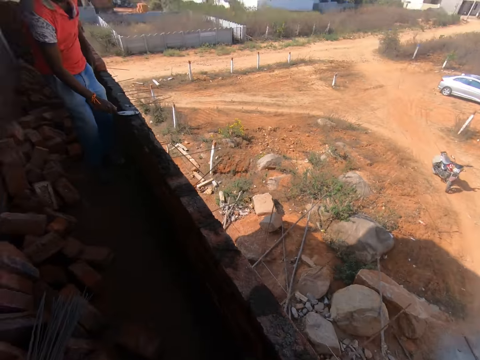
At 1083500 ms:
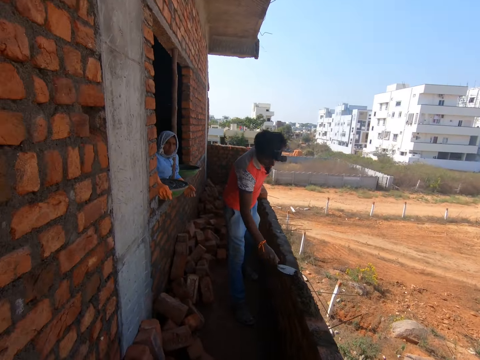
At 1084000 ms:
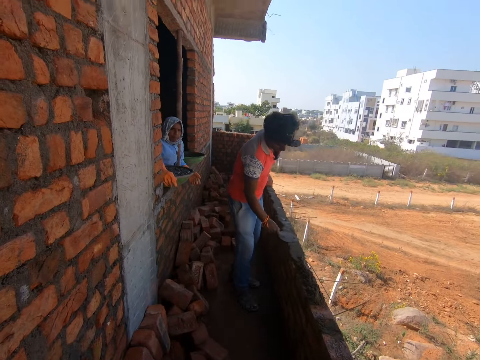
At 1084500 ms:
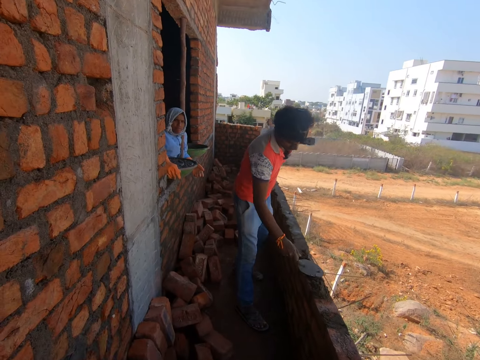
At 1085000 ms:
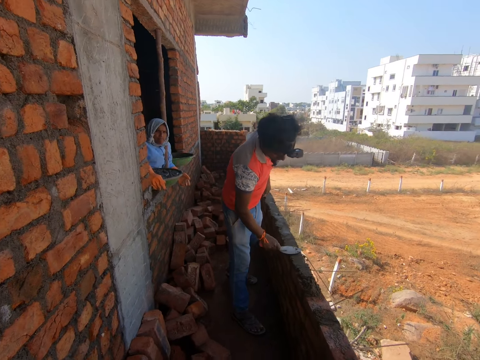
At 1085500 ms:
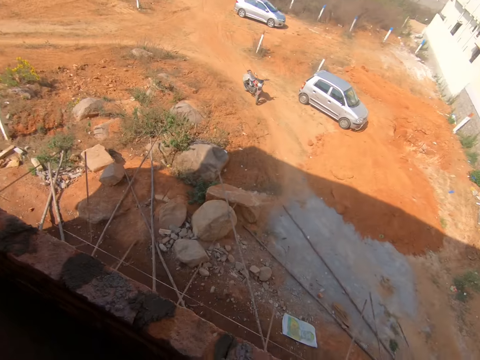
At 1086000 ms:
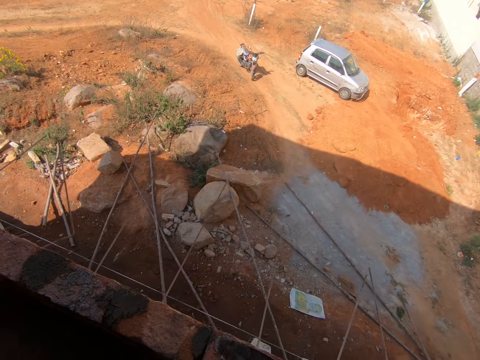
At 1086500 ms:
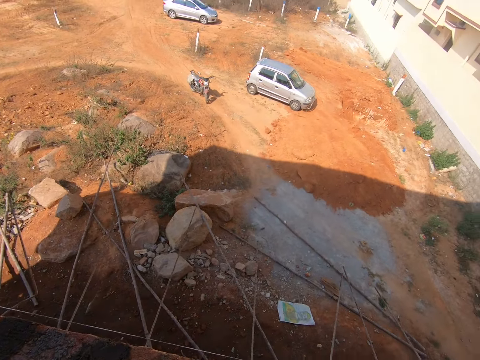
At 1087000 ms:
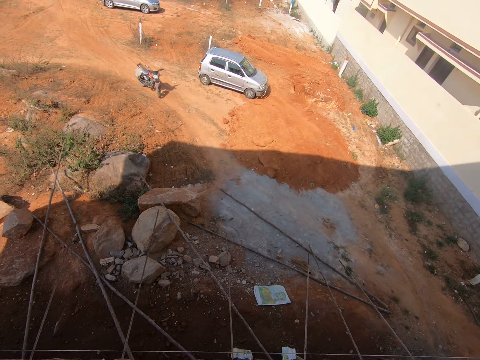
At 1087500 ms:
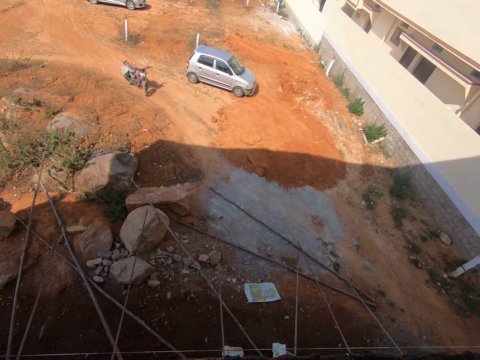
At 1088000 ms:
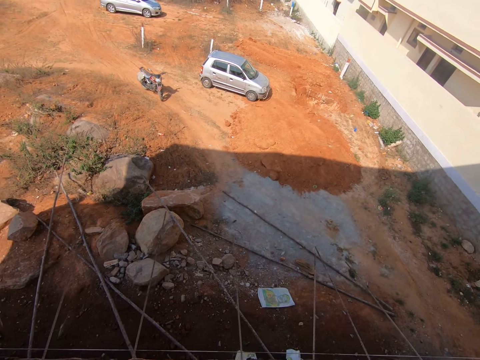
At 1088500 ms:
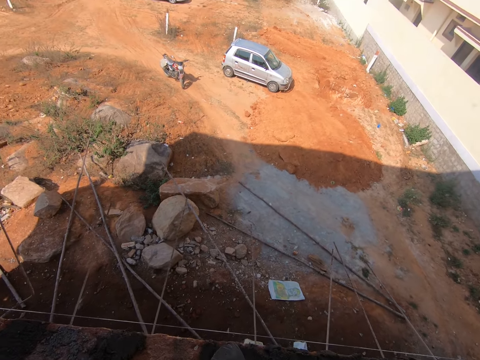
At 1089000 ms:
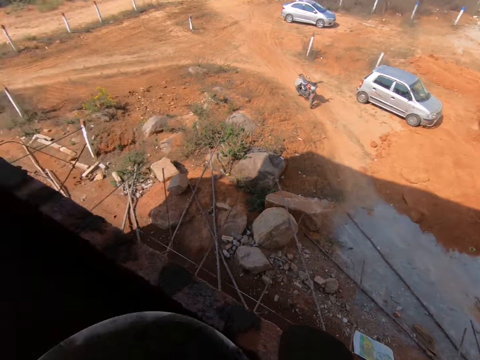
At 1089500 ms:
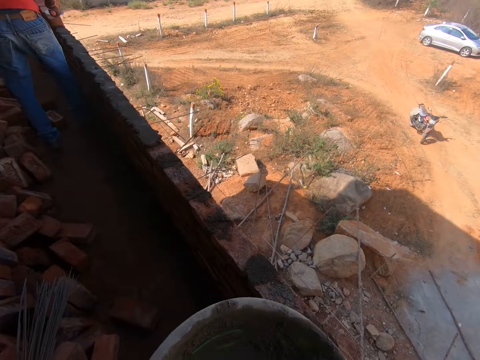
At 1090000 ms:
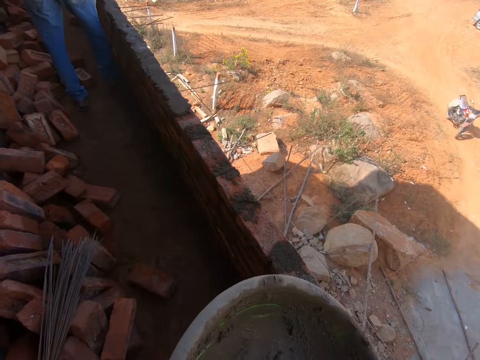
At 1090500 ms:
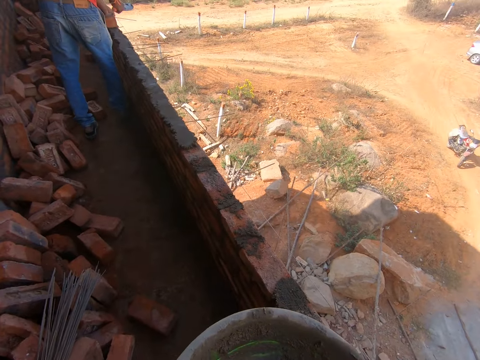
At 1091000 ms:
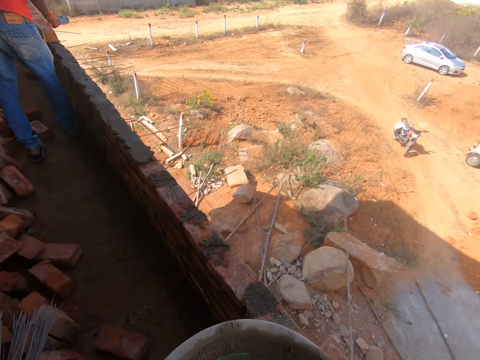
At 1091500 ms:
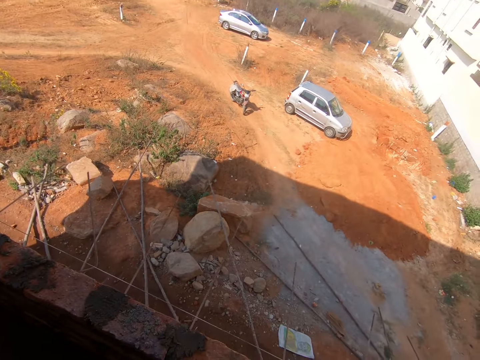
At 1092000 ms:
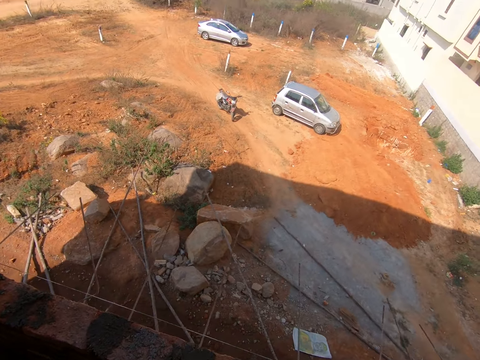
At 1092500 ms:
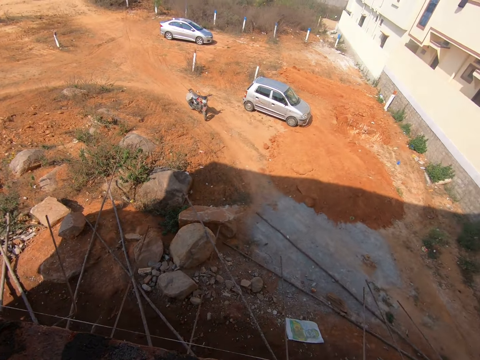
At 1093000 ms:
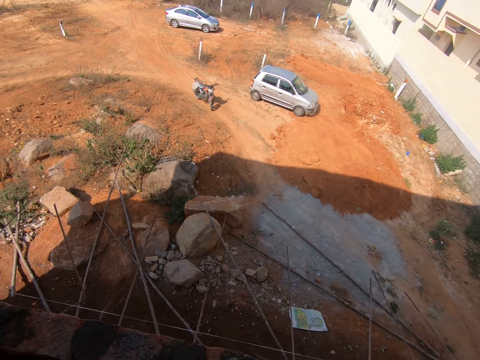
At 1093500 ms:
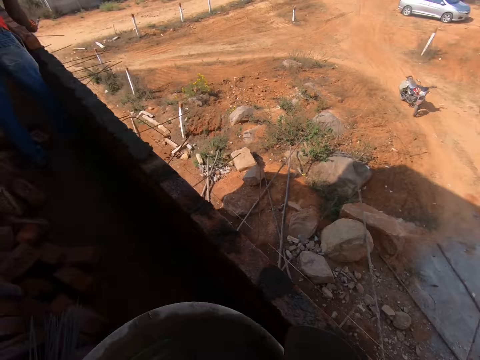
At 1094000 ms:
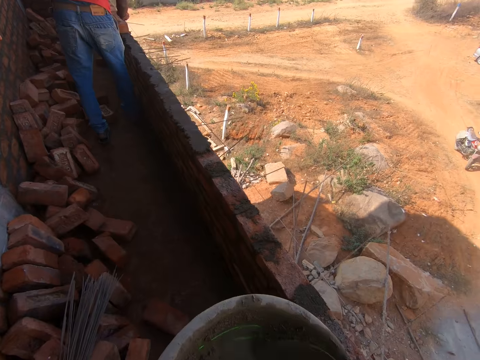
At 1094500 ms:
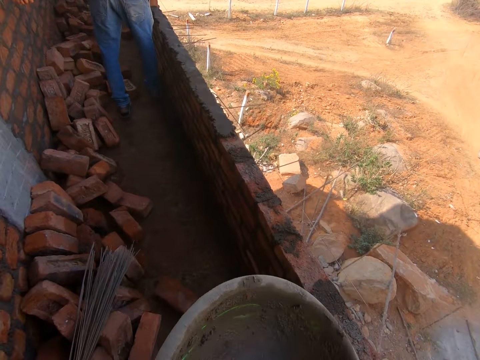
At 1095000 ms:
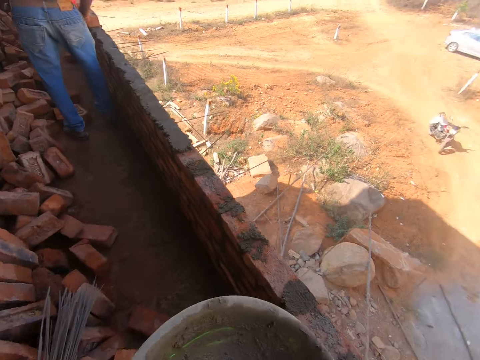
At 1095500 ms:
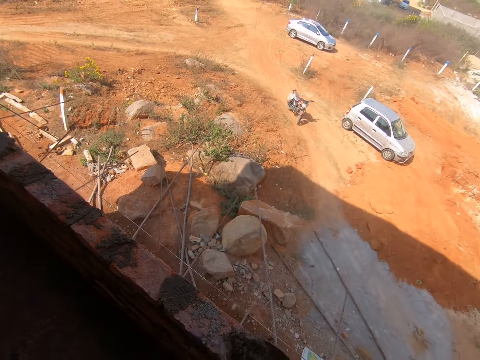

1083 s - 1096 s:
The camera wearer looks at a person. The person spreads mortar on a wall with a trowel. The camera wearer turns around a compound. They collect mortar in a trough with a trowel. They turn around the compound. They collect the mortar in the trough with the trowel.

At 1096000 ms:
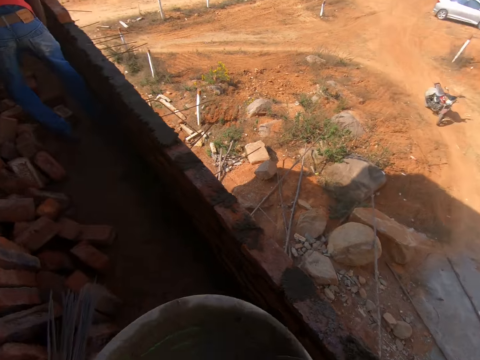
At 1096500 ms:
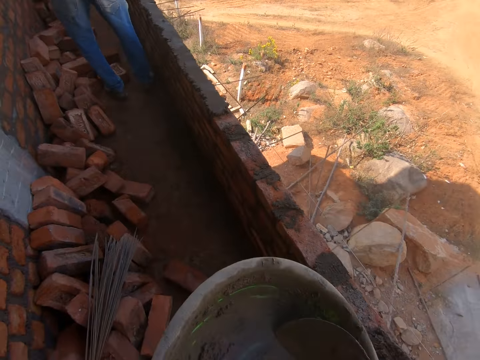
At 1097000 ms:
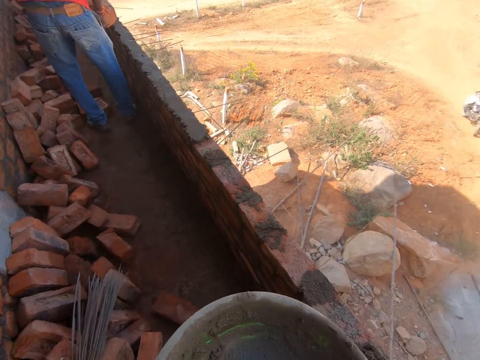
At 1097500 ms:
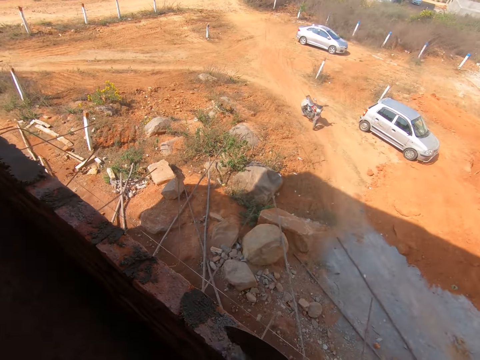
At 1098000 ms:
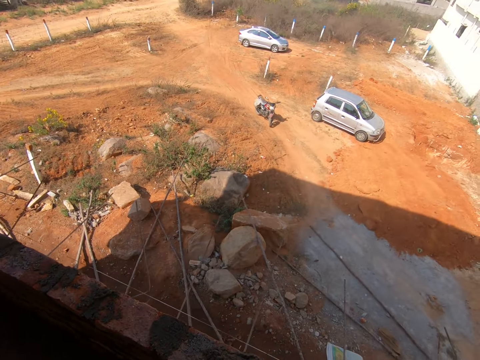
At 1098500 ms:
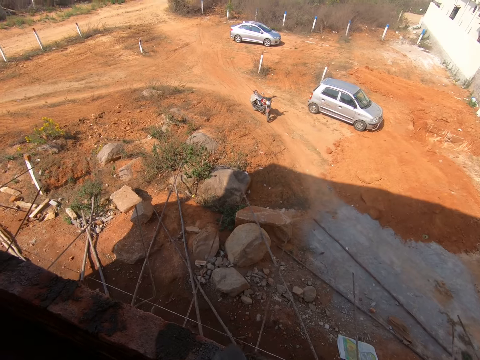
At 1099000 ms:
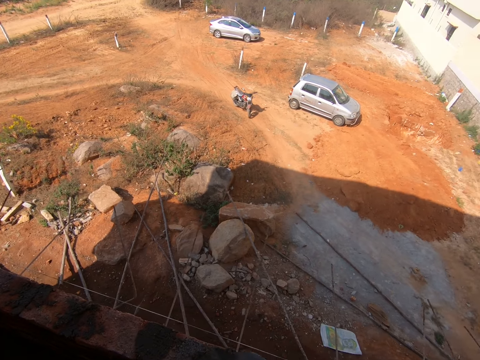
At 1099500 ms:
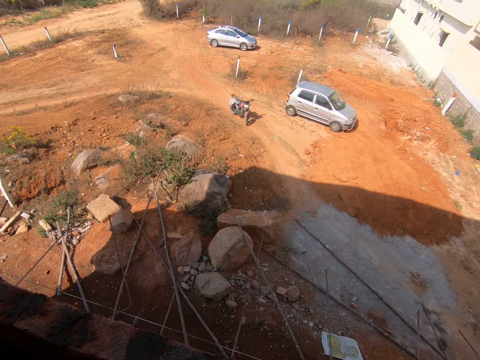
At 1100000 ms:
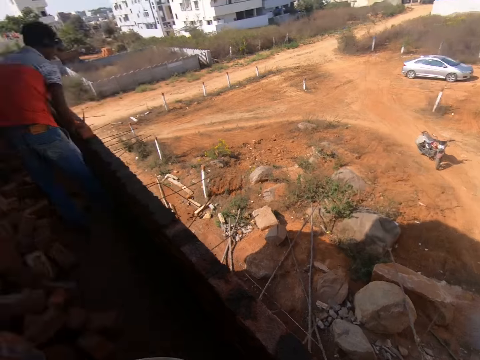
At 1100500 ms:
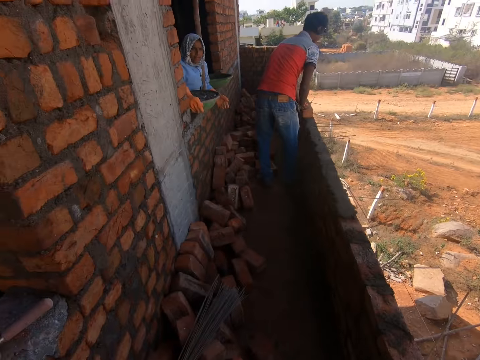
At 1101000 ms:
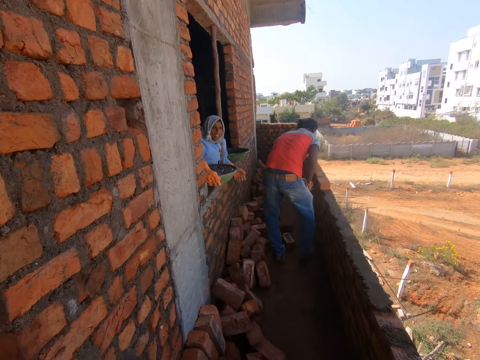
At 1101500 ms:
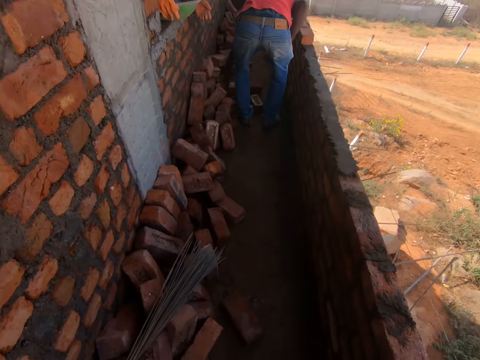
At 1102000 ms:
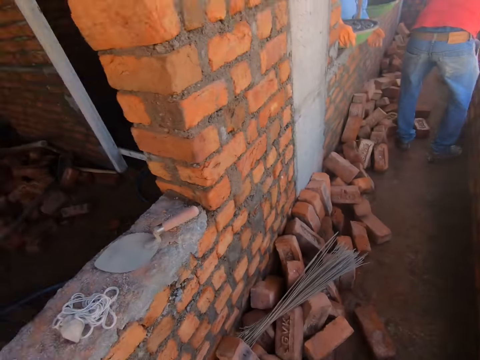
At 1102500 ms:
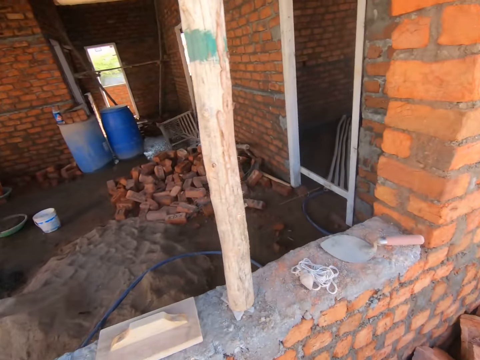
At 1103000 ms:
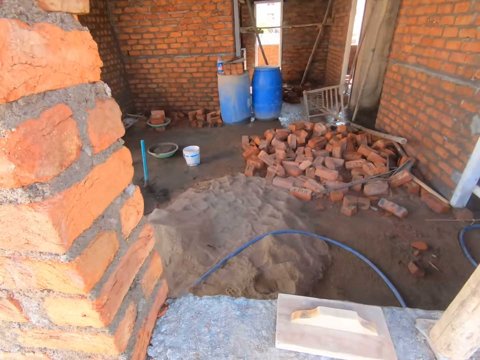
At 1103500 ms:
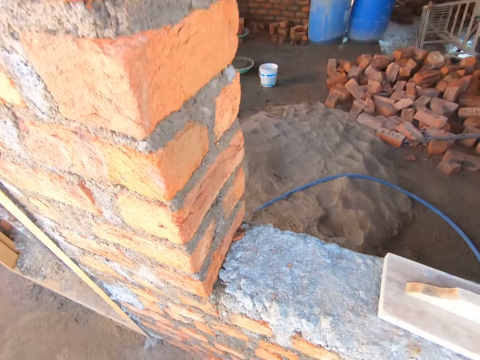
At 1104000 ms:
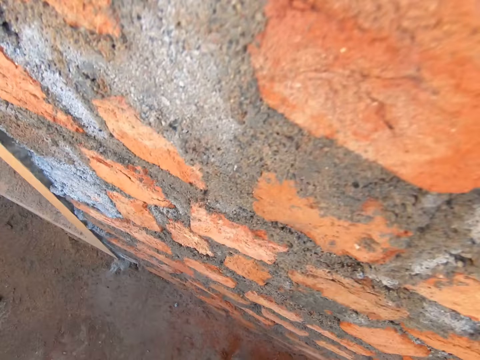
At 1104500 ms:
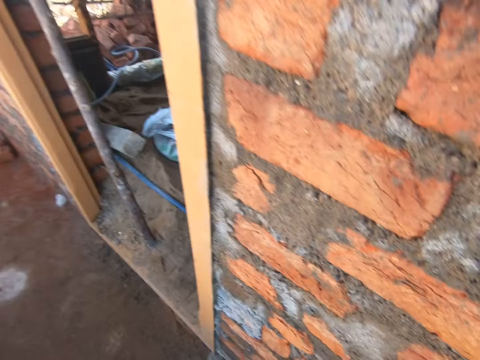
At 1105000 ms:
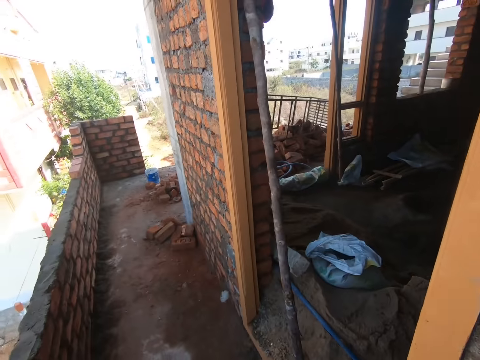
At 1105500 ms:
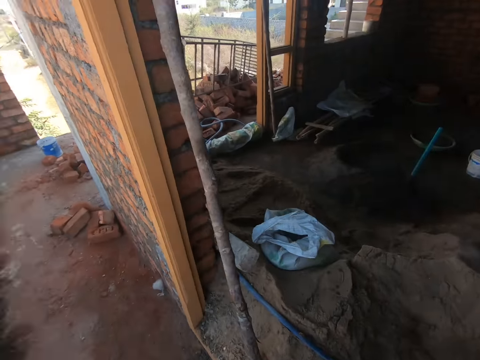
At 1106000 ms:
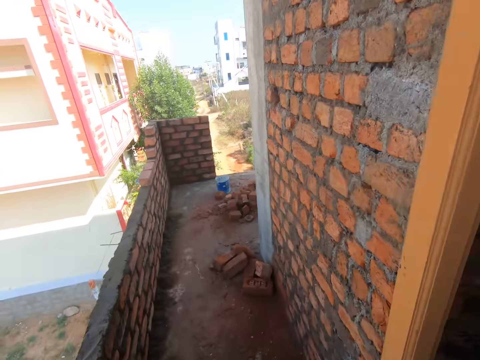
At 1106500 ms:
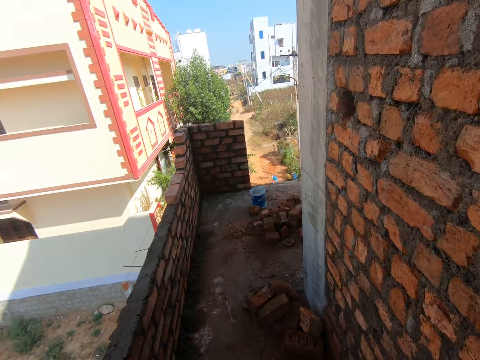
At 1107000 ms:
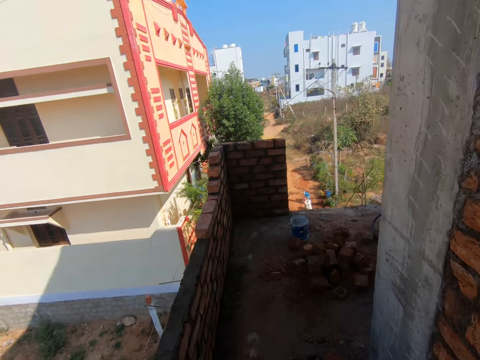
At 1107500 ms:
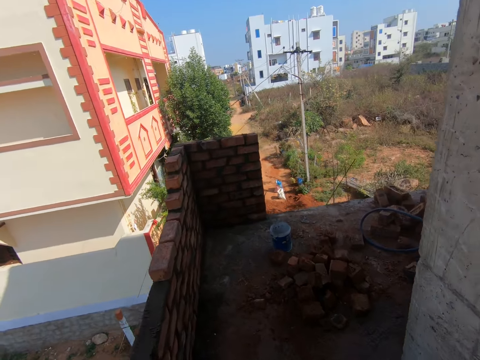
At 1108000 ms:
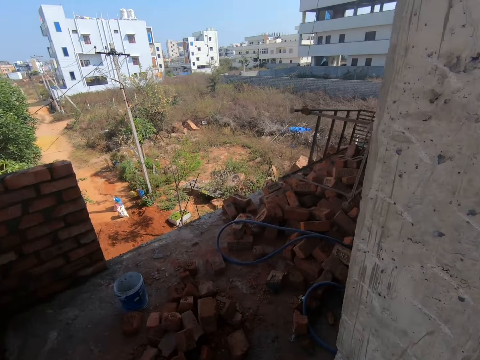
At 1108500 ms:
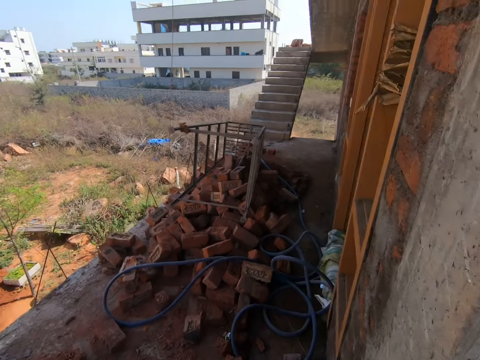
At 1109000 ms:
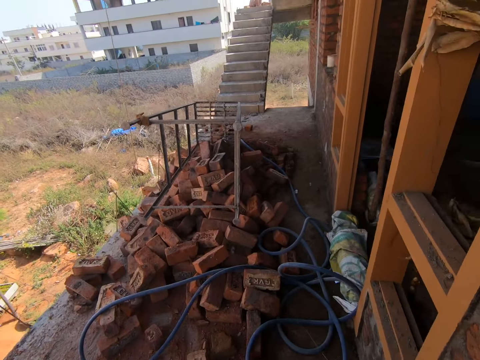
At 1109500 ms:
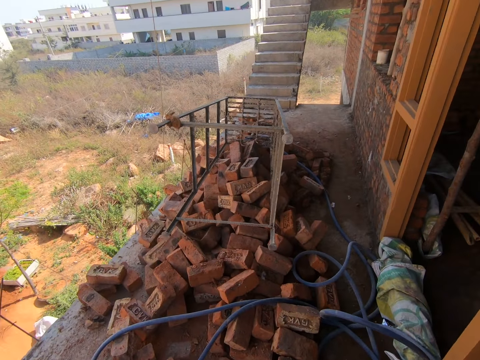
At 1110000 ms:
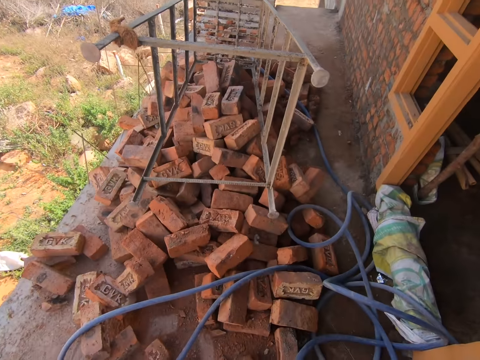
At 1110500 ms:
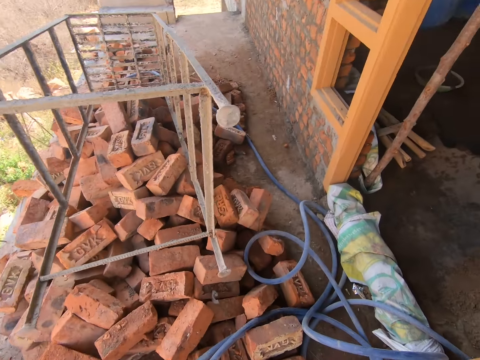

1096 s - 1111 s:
The camera wearer puts mortar on the wall. They scoop the mortar. They put the mortar on the wall. They spread the mortar on the wall. They stare at a person. The person picks up the brick. The camera wearer looks around. They walk on the balcony. They talk.
